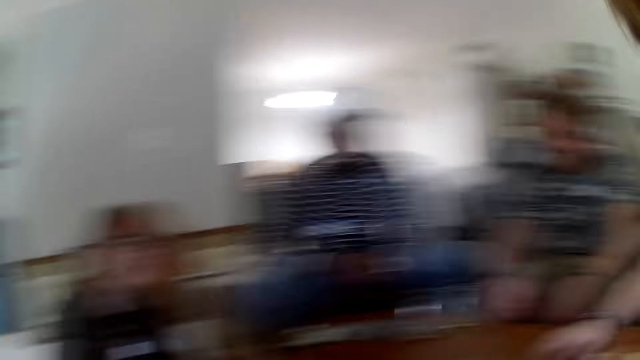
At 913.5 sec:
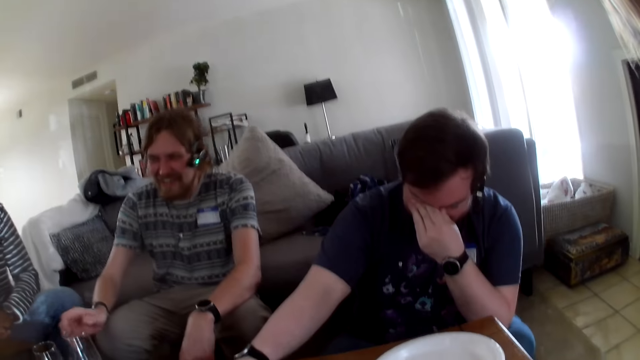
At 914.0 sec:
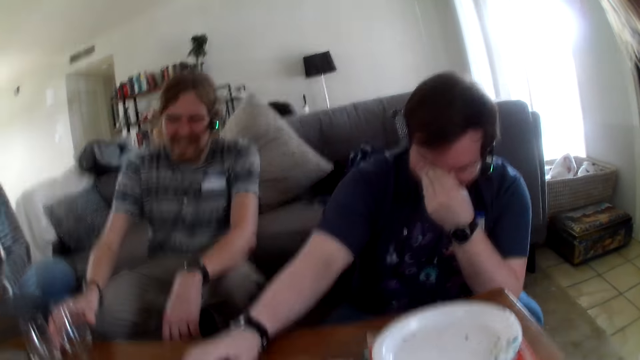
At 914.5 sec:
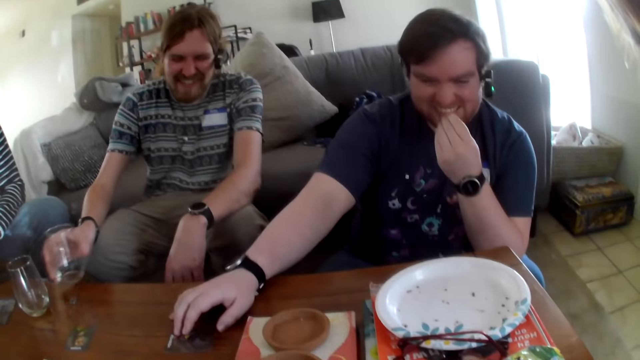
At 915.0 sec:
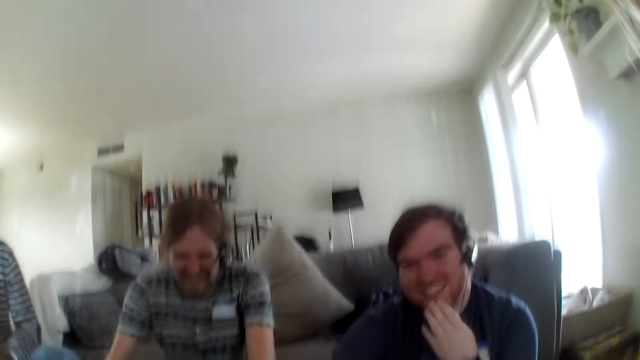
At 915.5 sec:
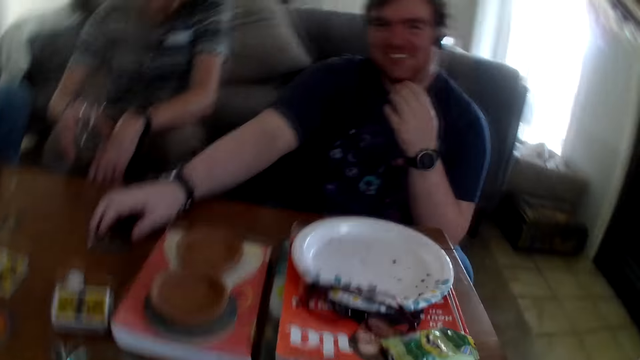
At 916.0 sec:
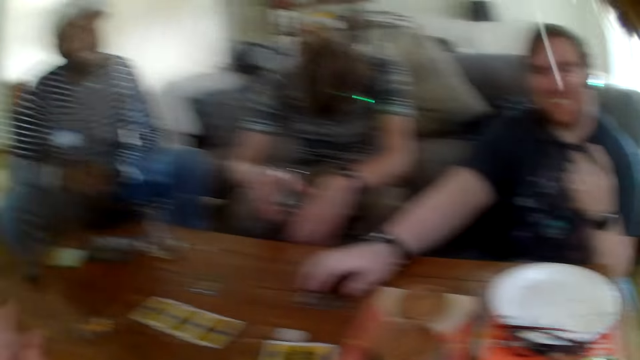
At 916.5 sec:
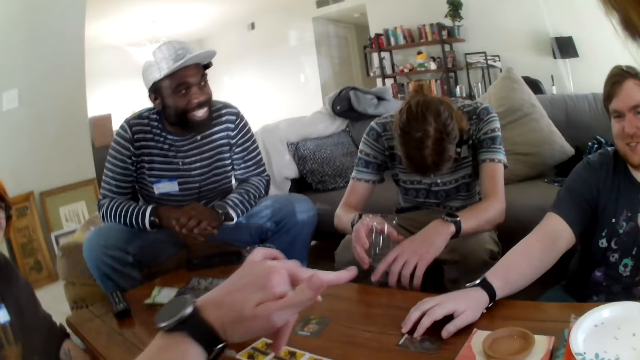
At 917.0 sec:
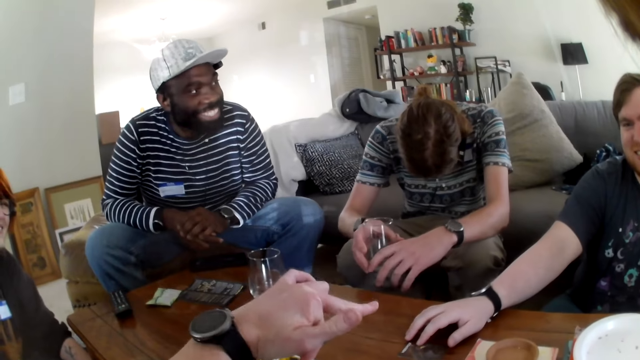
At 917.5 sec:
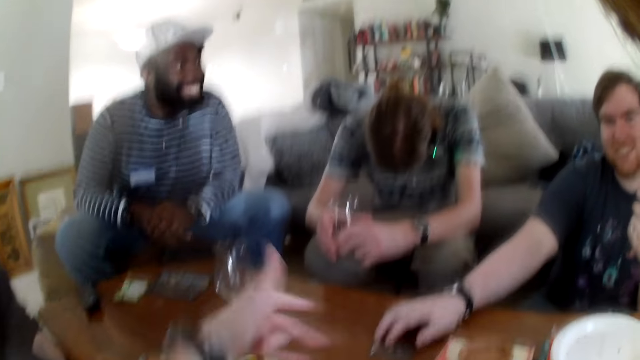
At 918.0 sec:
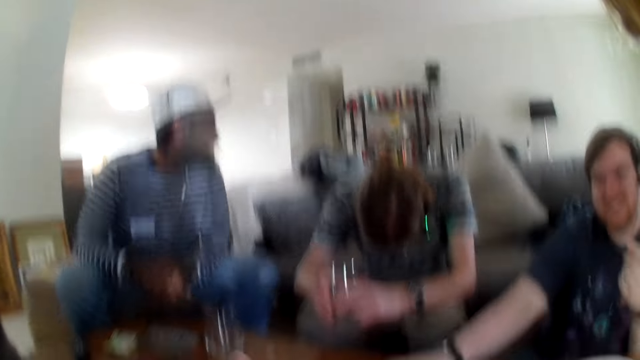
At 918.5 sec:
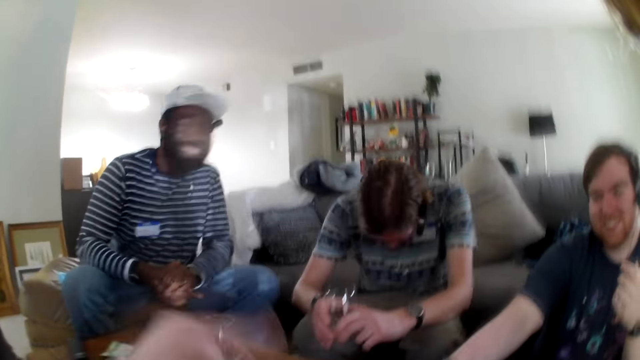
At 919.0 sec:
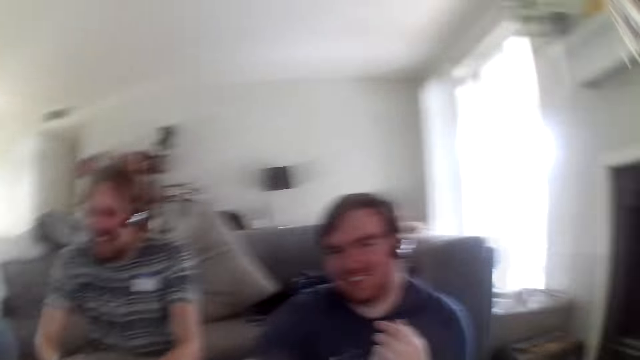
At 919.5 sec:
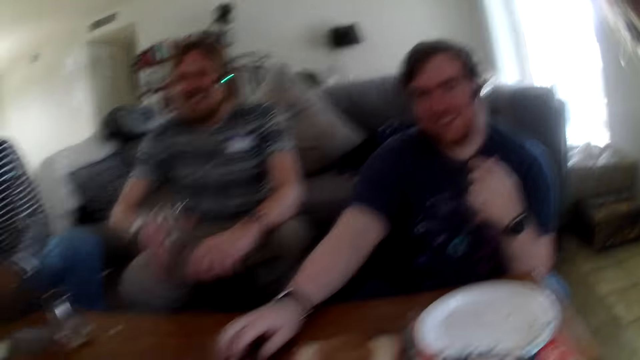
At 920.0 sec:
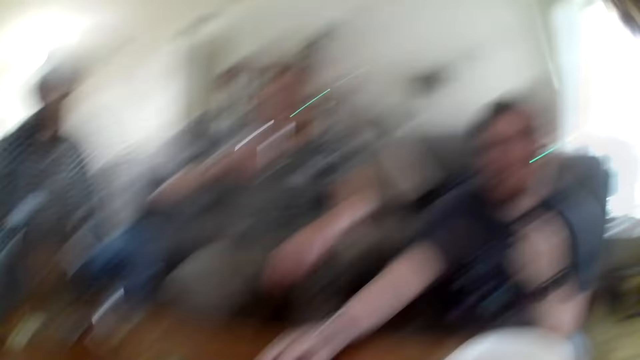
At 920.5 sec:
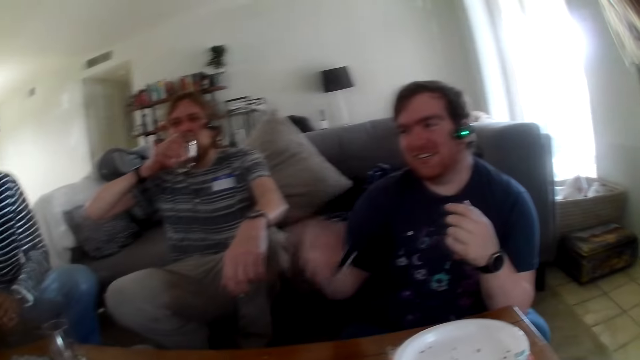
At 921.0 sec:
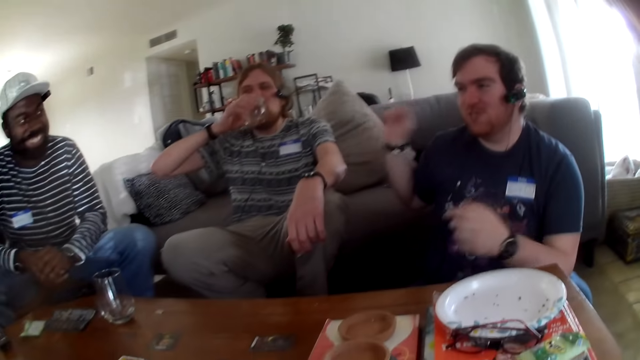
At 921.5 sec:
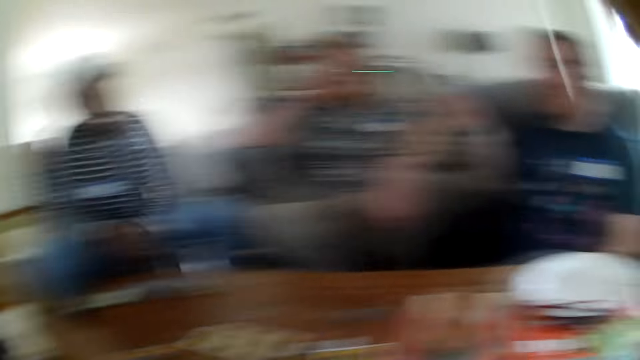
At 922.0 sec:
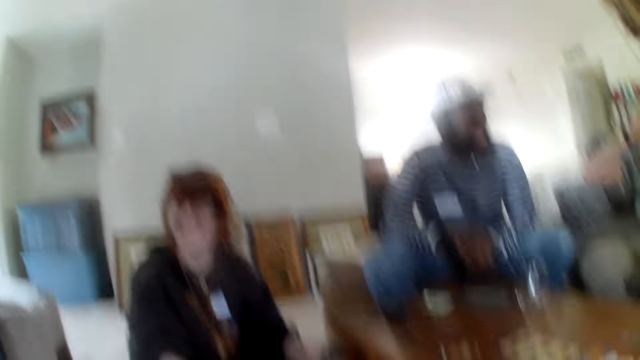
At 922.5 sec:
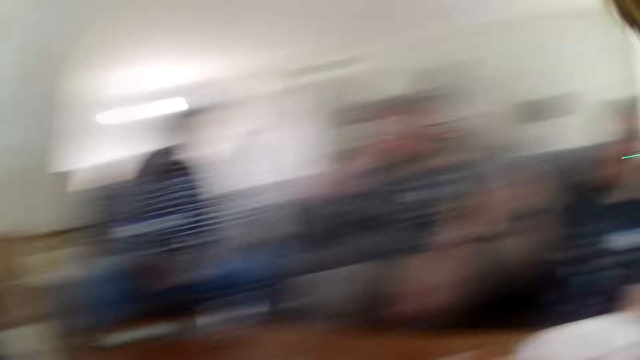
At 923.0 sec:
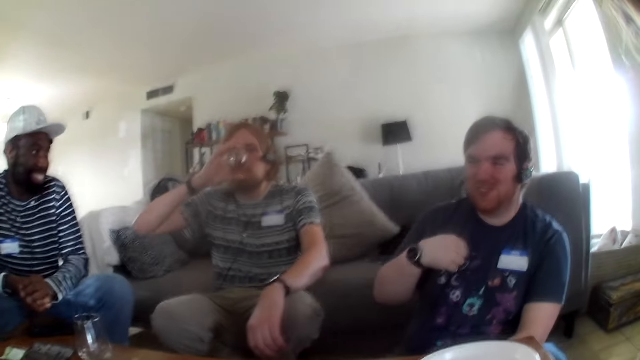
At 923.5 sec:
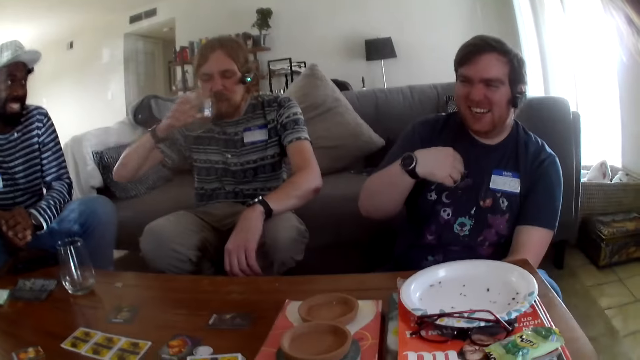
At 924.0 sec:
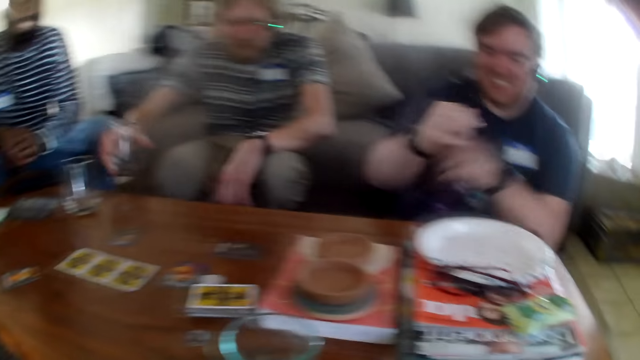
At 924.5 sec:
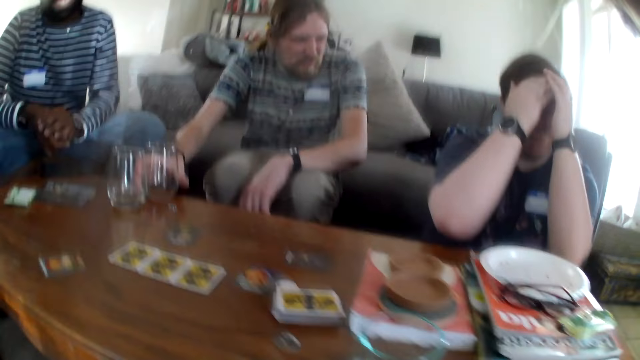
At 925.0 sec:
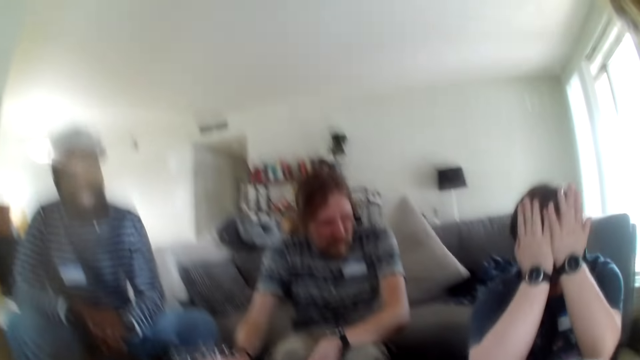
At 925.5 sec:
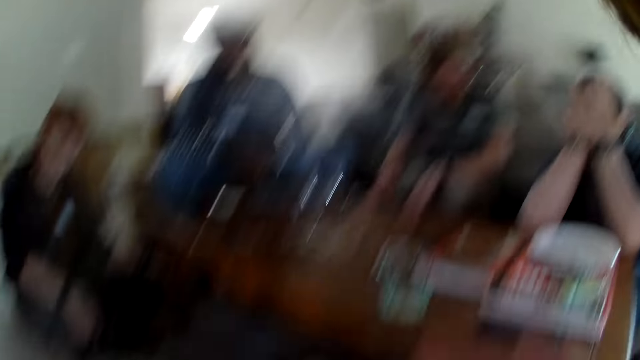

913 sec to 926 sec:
A person laughs. Another person laughs. The camera wearer talks. A third person talks. The second person drinks water. The first person talks. A fourth person talks and laughs. The first person laughs.

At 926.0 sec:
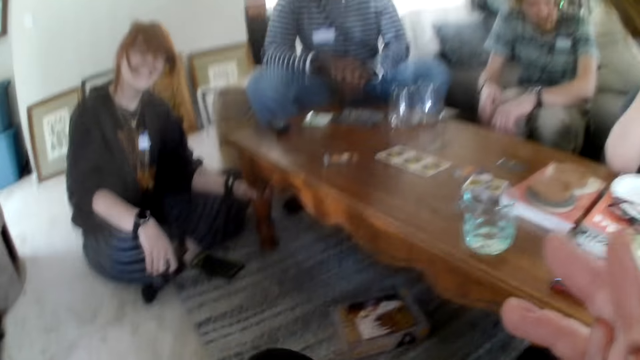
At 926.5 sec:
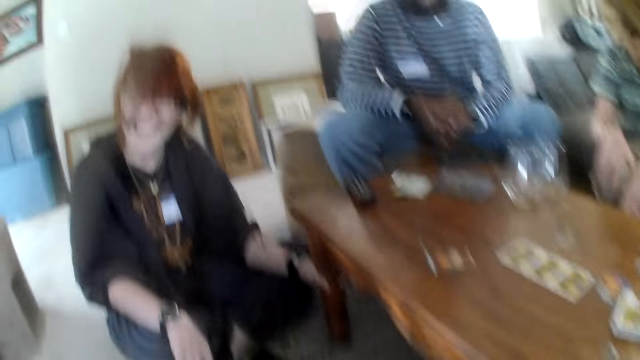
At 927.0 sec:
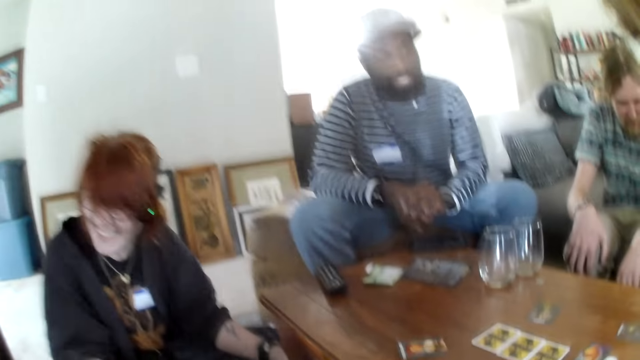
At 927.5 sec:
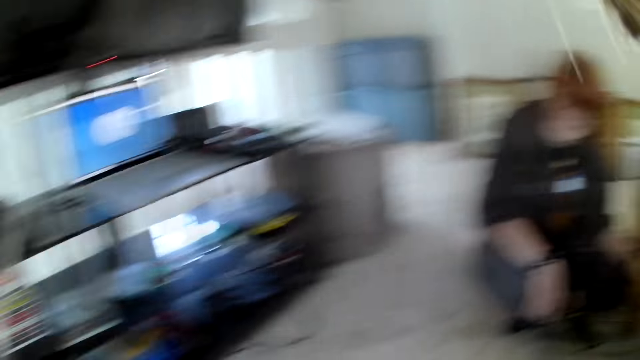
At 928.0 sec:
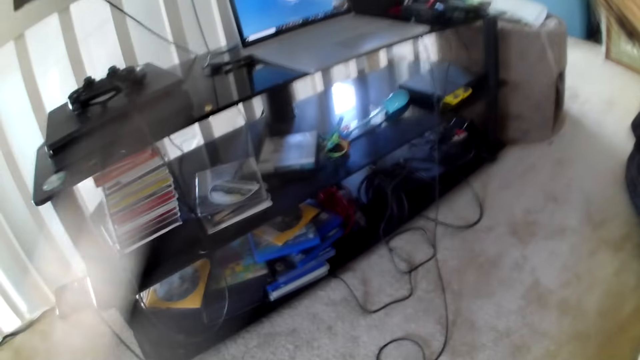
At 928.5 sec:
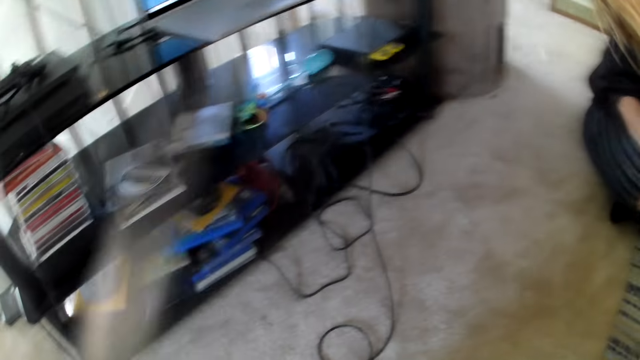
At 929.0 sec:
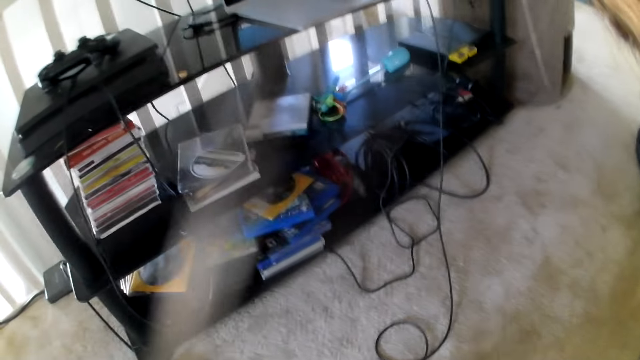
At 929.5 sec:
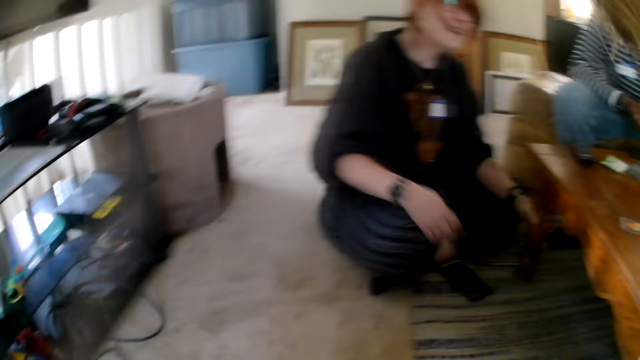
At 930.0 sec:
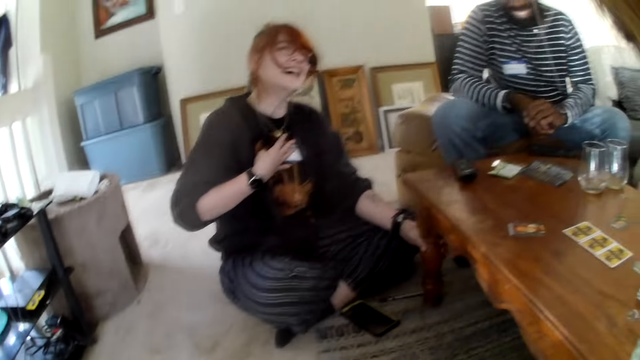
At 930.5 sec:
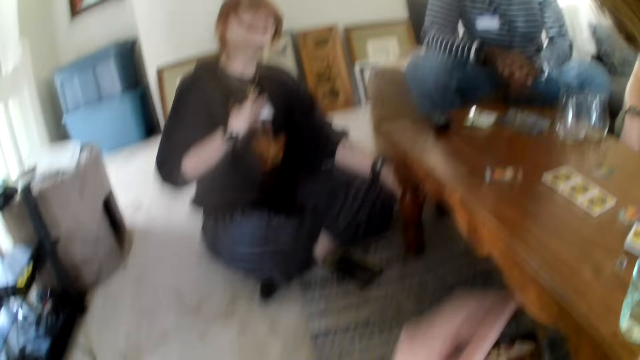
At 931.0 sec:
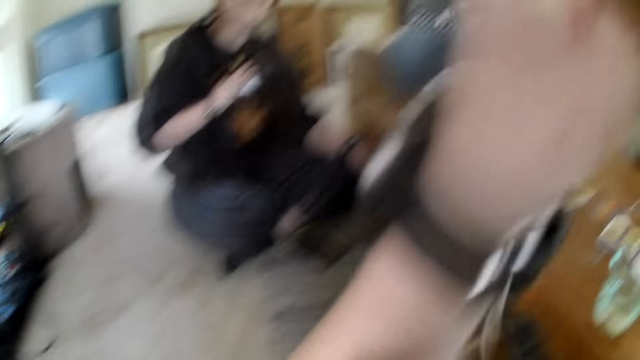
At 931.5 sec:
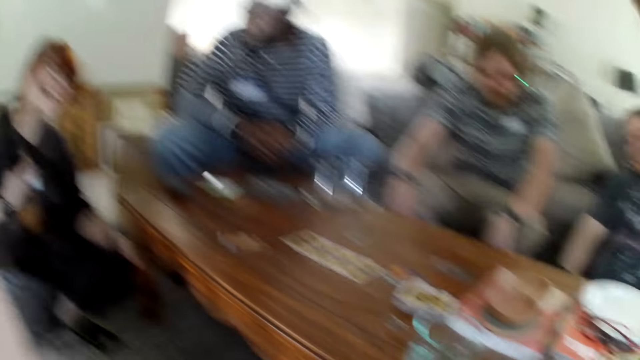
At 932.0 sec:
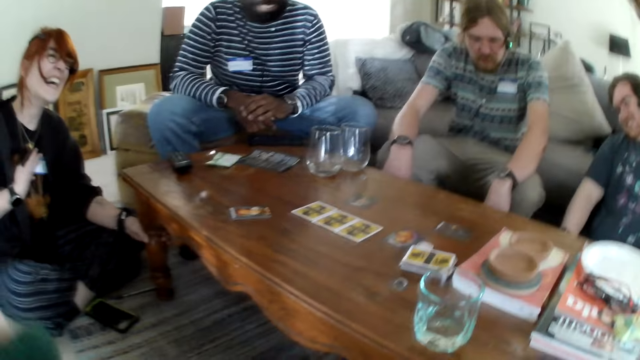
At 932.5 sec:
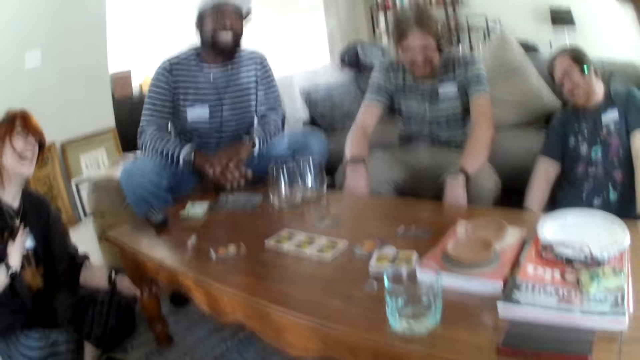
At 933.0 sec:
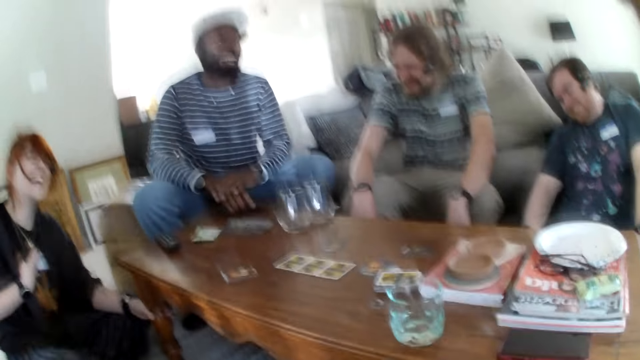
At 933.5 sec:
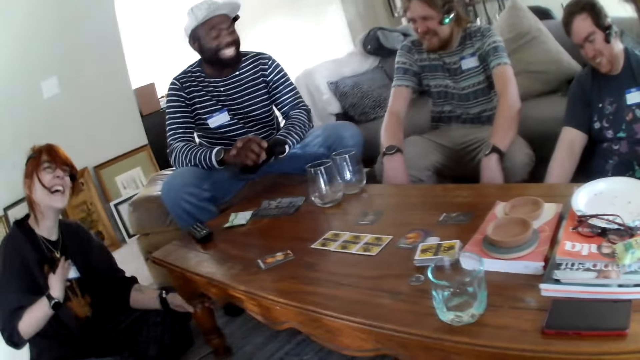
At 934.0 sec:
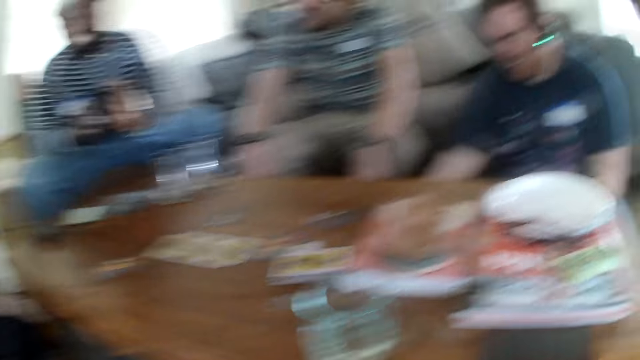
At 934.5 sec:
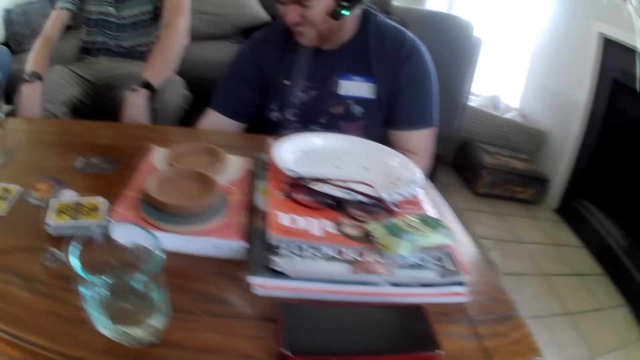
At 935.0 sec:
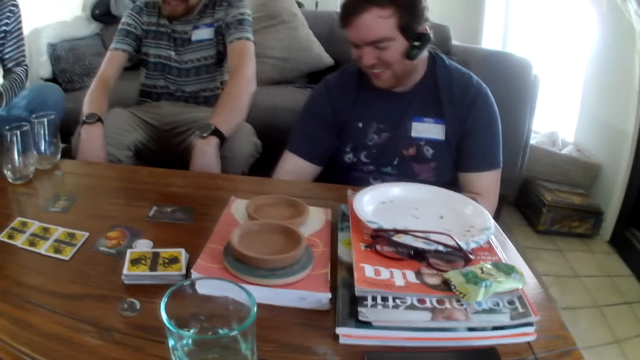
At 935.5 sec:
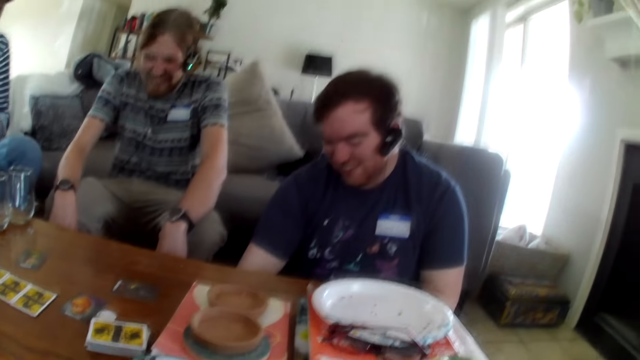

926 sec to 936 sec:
A person laughs. Another person laughs. The camera wearer talks. The first person laughs. The second person laughs. A third person laughs. A fourth person laughs.
